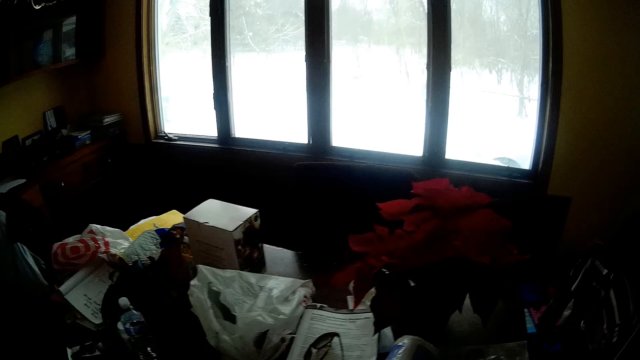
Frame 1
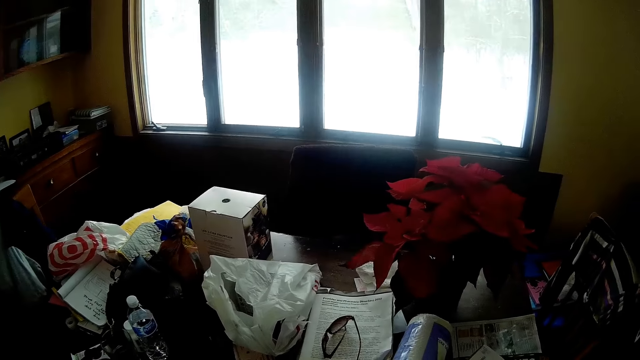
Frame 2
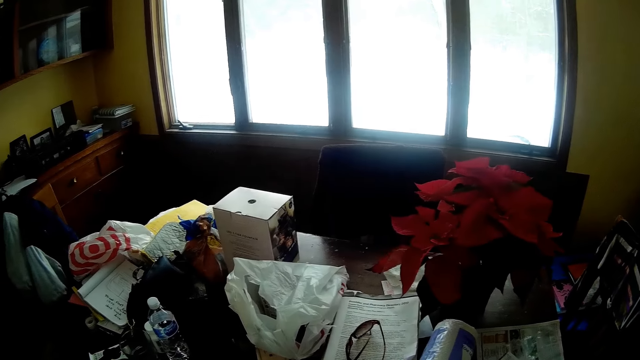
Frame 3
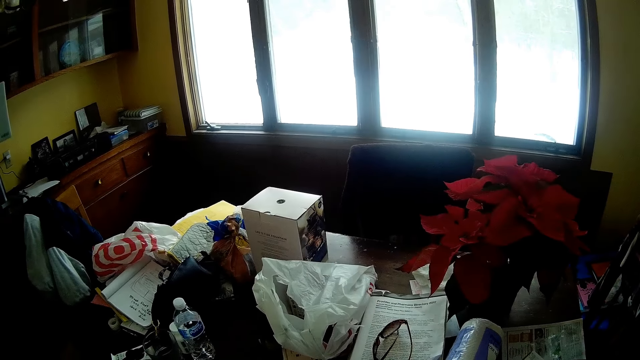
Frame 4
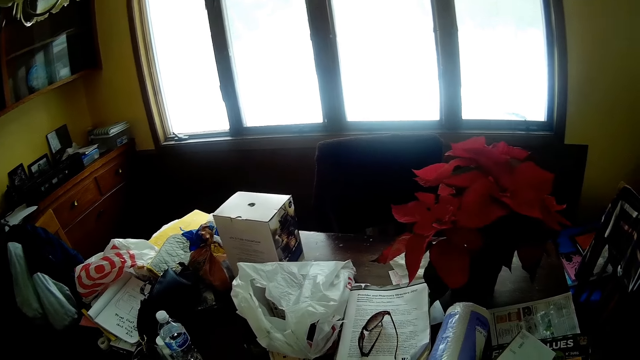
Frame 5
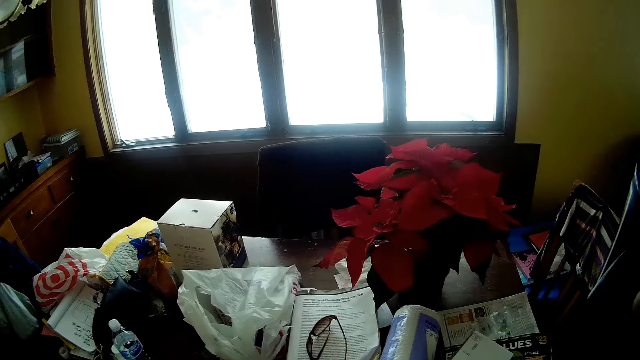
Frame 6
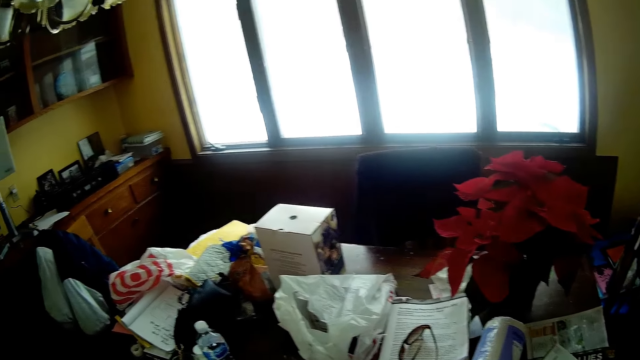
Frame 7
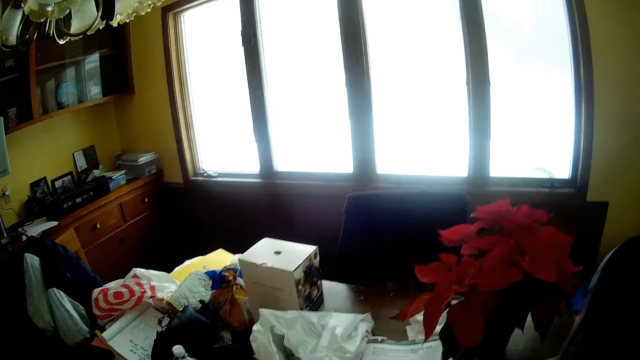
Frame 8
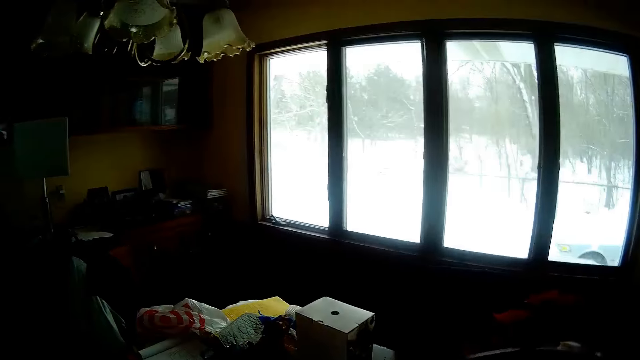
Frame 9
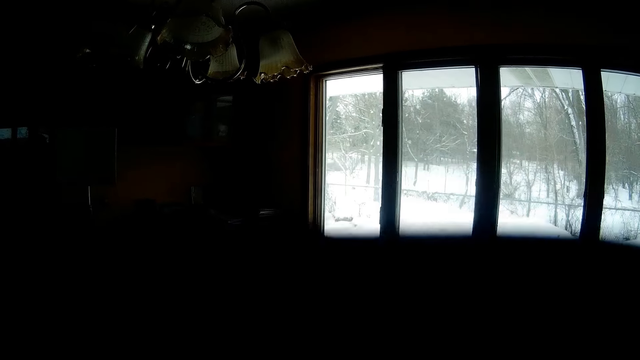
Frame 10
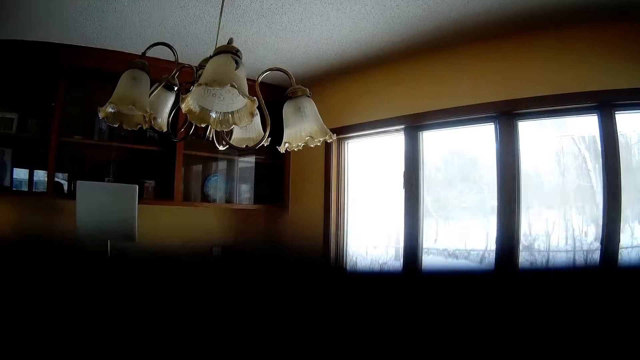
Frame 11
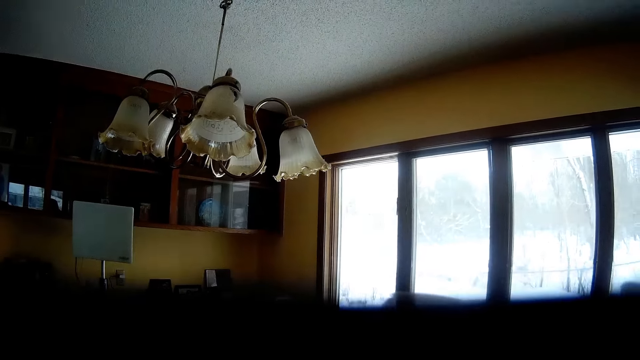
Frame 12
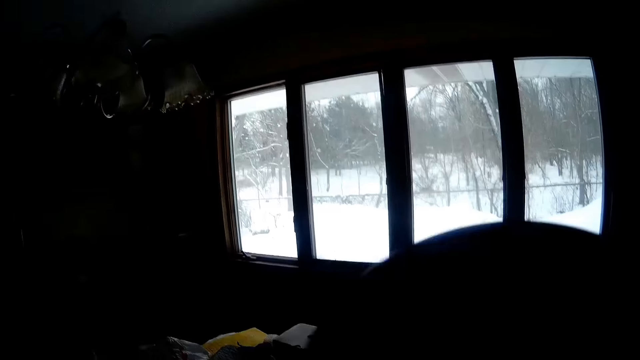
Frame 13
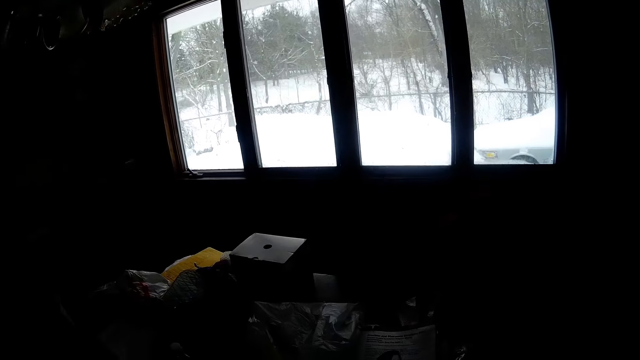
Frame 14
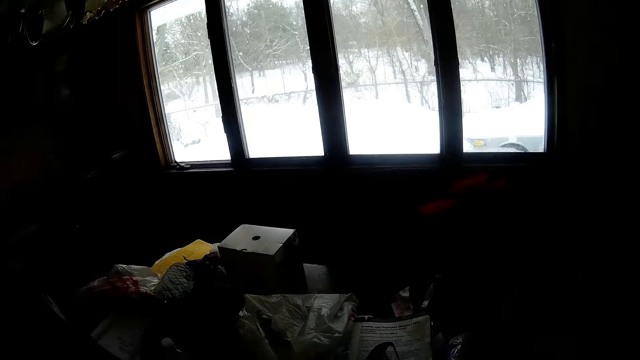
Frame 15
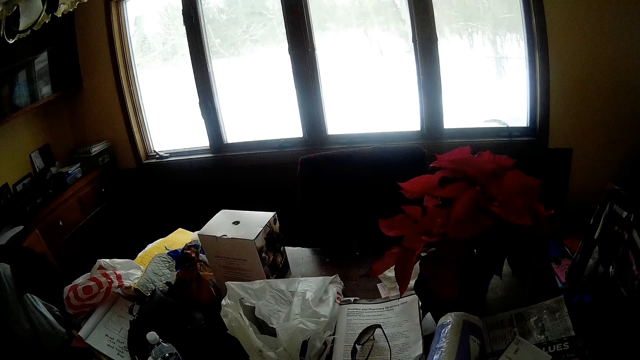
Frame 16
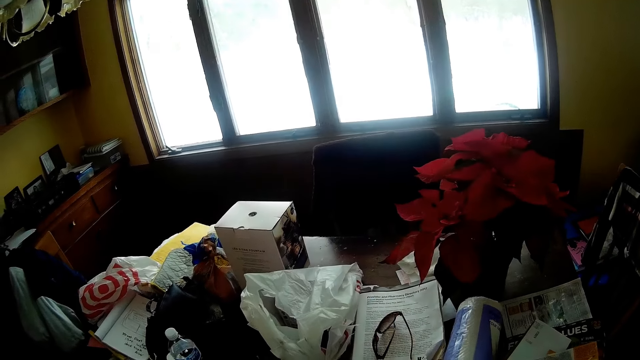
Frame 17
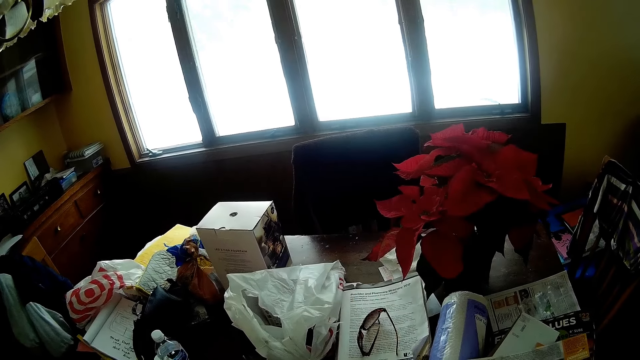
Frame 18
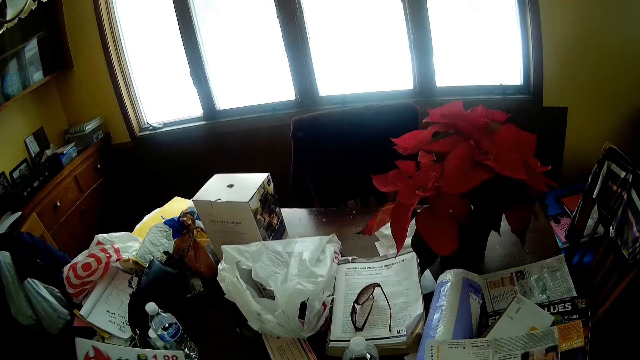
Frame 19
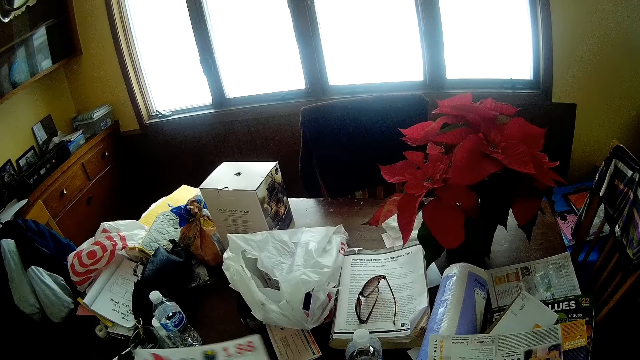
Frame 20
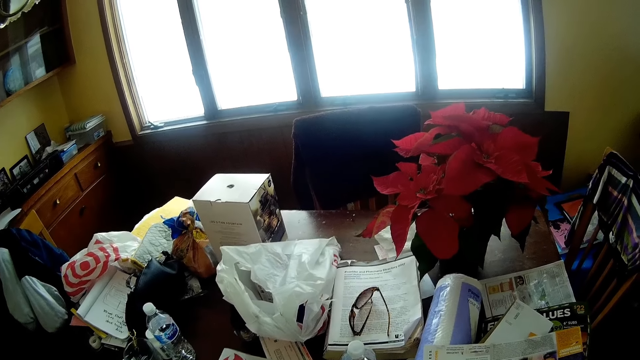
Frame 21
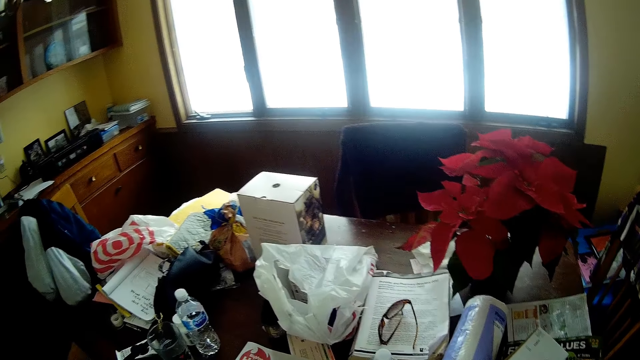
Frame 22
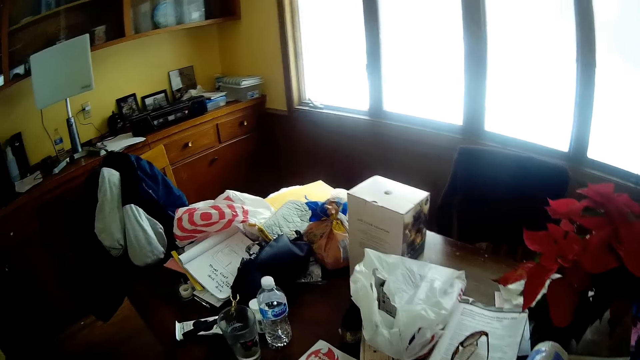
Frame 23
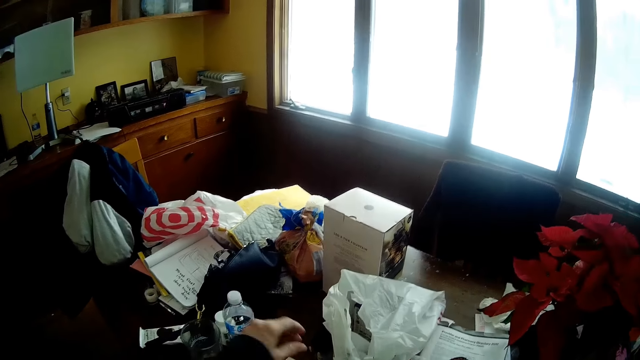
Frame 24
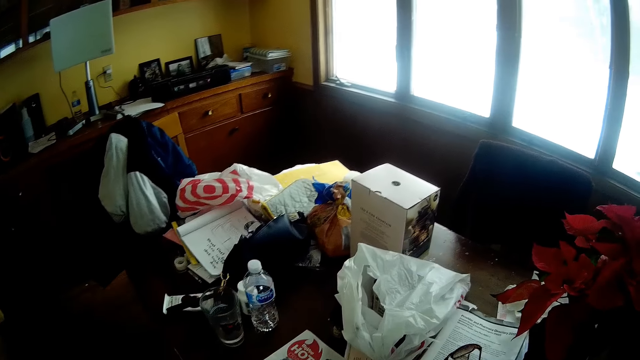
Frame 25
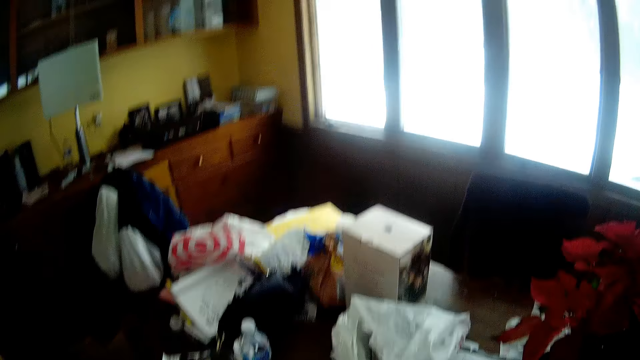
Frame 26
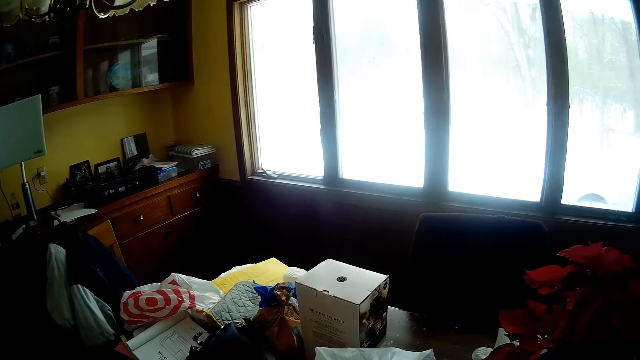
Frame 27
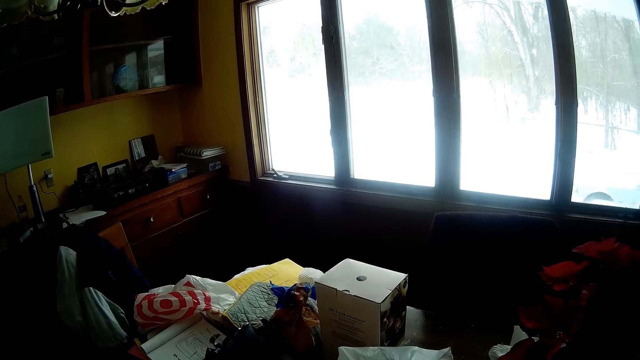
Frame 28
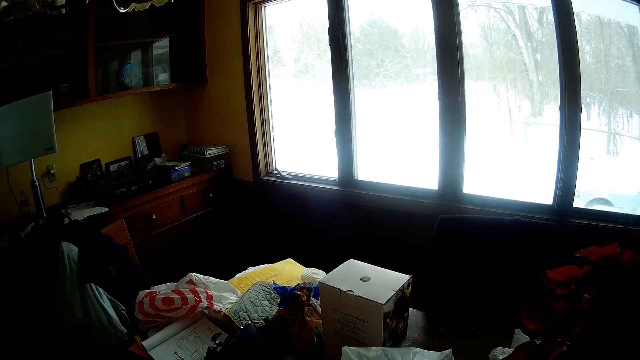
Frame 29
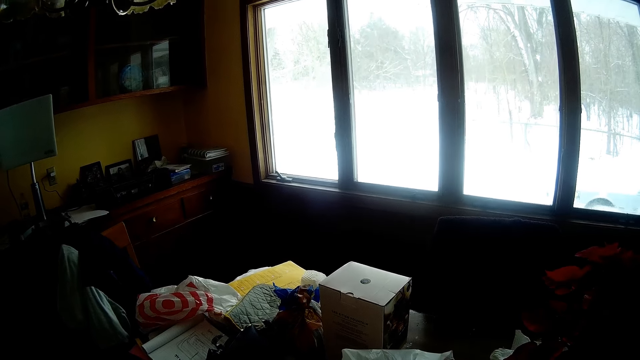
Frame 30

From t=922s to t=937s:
The camera wearer drinks coffee from the cup in his right hand. He picks up a magazine from a table in the parlor with his left hand. He drops the magazine on the table in the parlor with his left hand. He touches his face with his left hand.

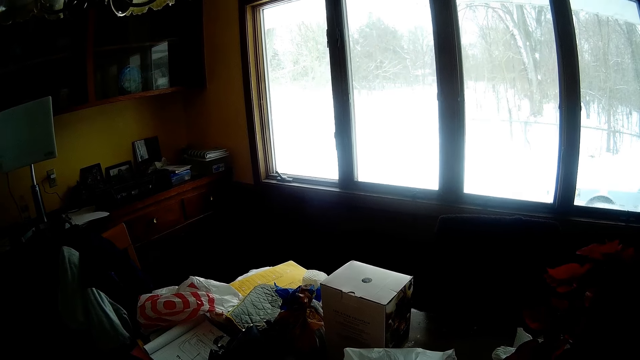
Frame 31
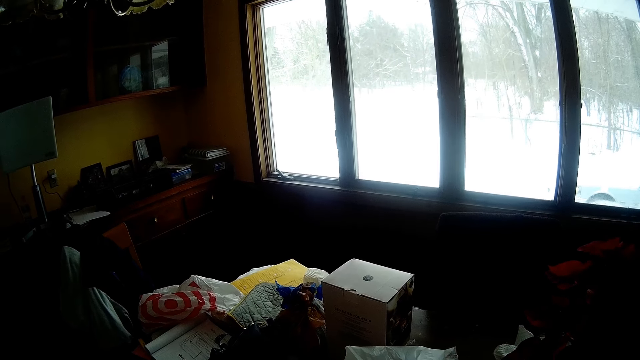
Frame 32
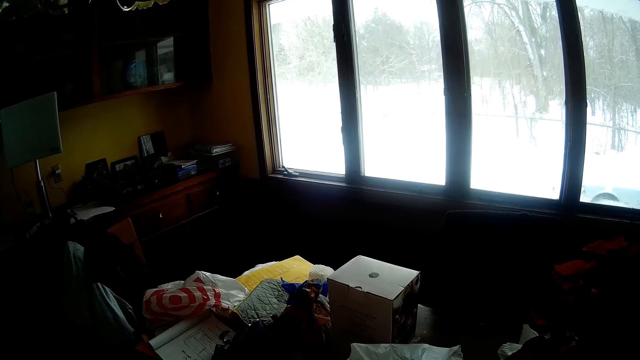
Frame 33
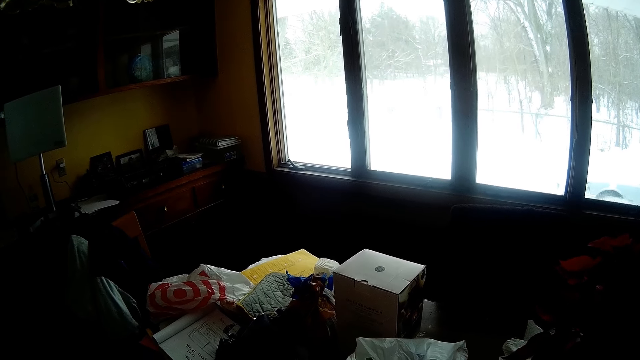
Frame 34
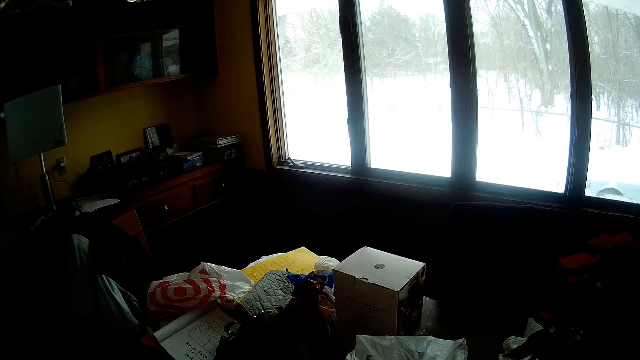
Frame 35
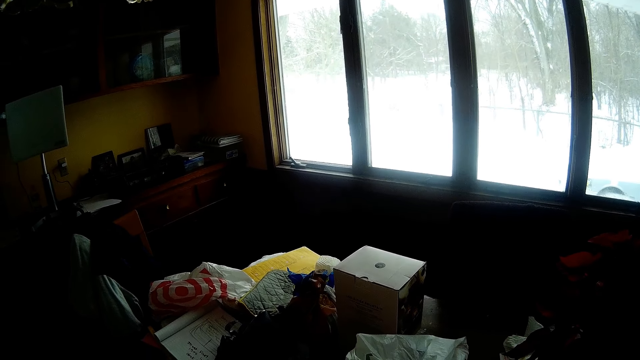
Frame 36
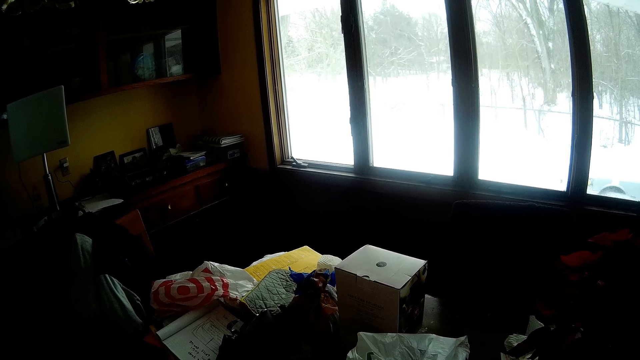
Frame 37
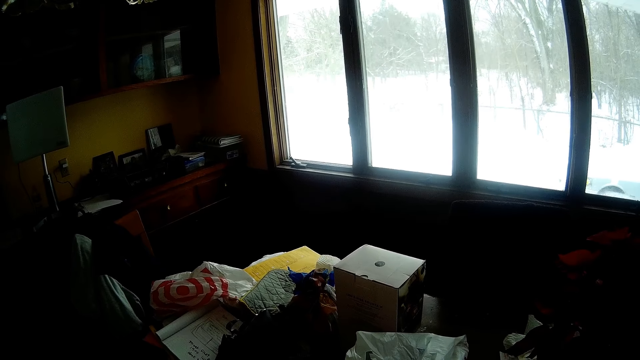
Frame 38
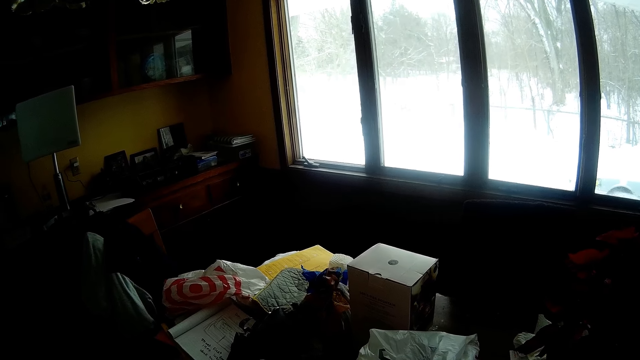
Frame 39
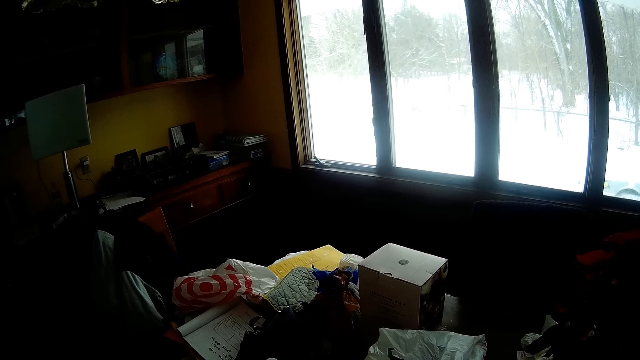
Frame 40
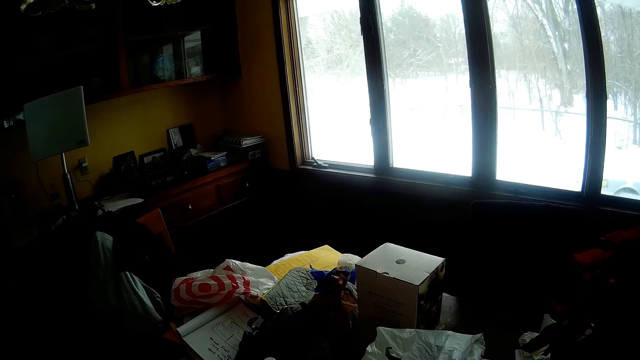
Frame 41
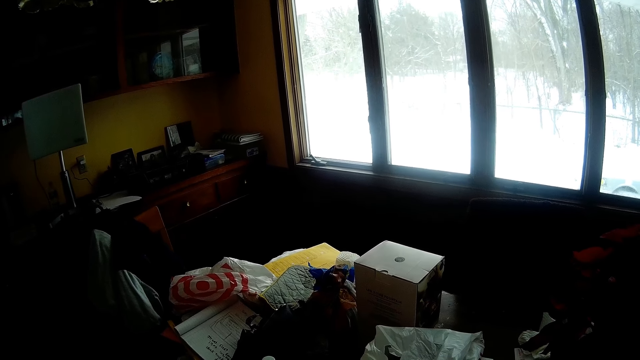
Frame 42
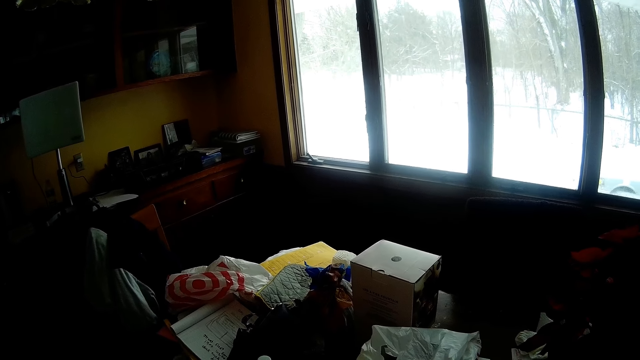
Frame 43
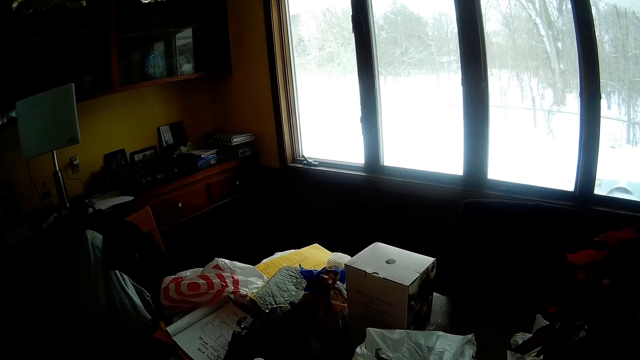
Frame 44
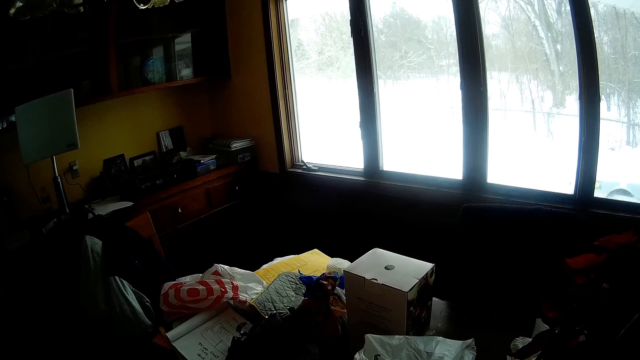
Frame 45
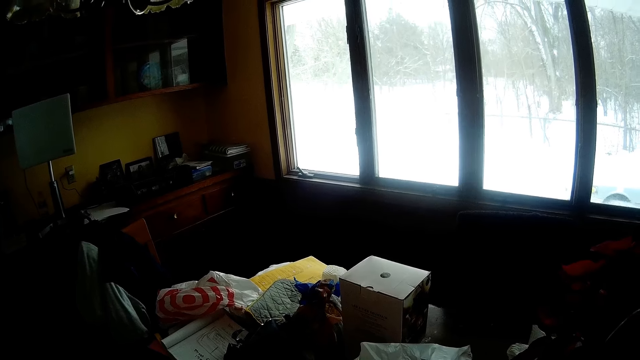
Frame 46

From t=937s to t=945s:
The camera wearer stares at the table.
